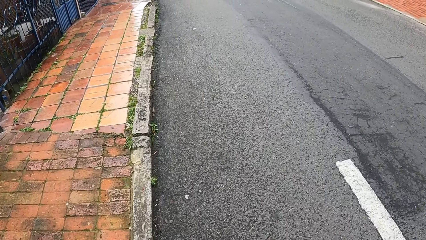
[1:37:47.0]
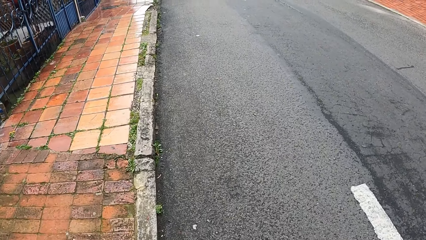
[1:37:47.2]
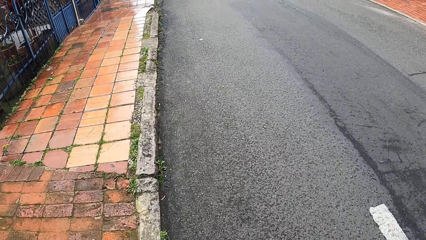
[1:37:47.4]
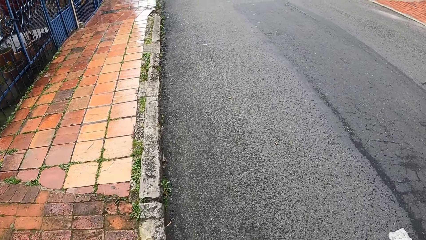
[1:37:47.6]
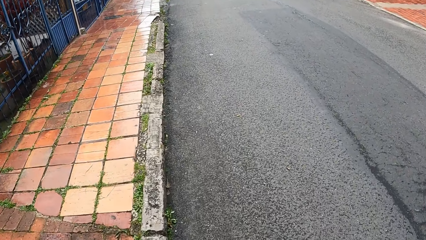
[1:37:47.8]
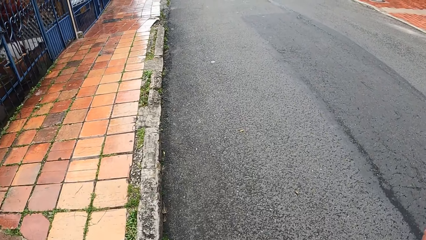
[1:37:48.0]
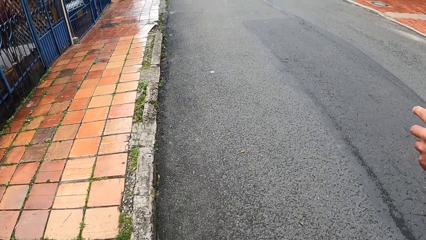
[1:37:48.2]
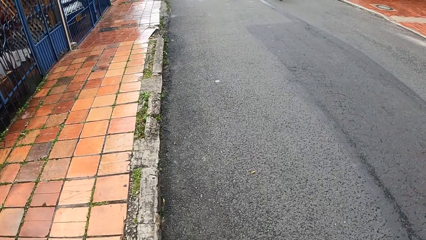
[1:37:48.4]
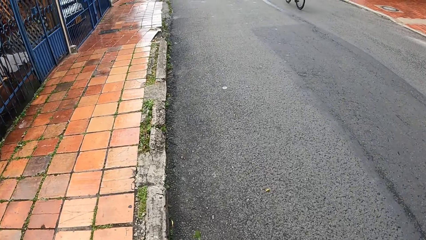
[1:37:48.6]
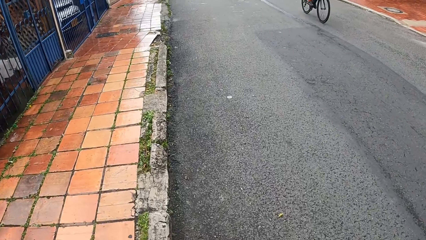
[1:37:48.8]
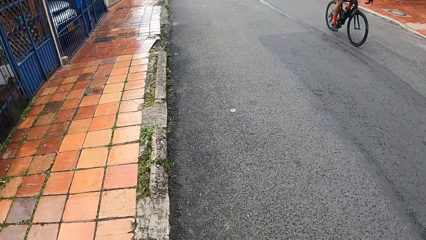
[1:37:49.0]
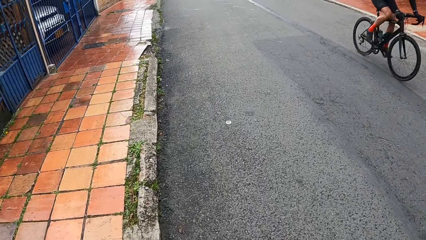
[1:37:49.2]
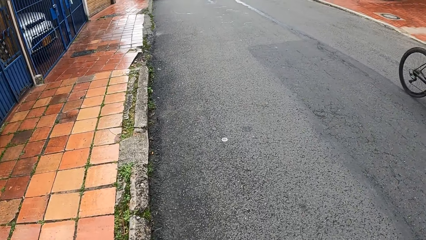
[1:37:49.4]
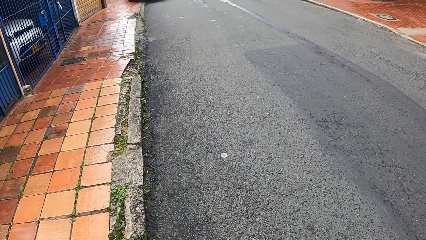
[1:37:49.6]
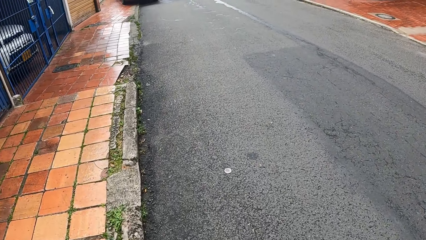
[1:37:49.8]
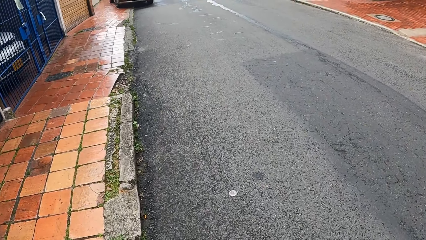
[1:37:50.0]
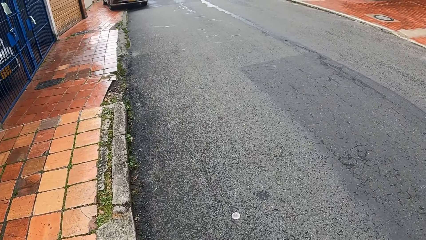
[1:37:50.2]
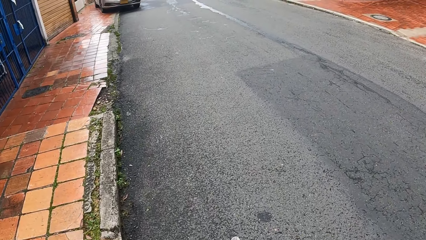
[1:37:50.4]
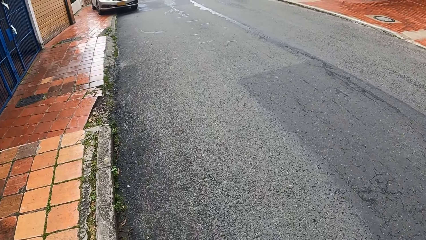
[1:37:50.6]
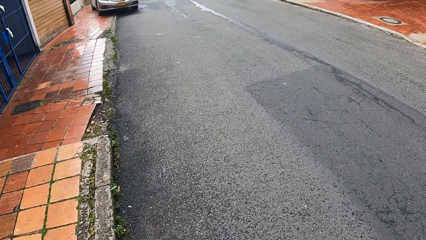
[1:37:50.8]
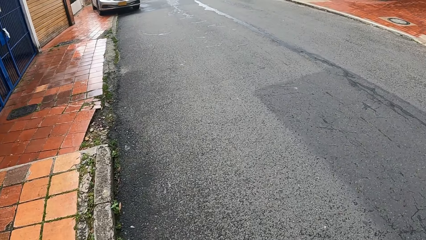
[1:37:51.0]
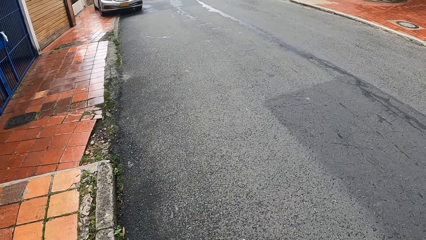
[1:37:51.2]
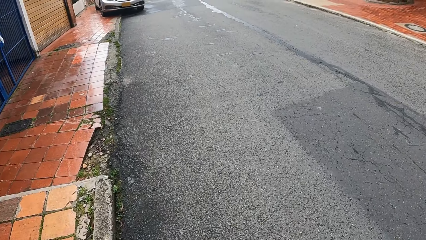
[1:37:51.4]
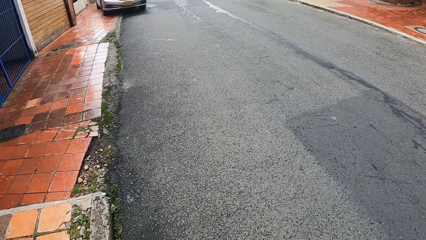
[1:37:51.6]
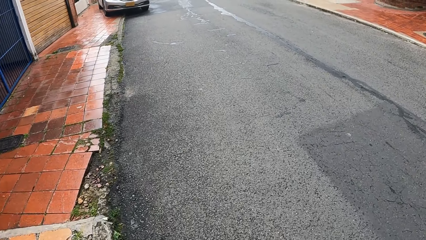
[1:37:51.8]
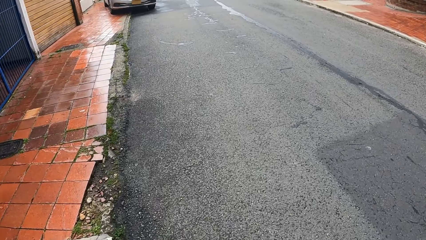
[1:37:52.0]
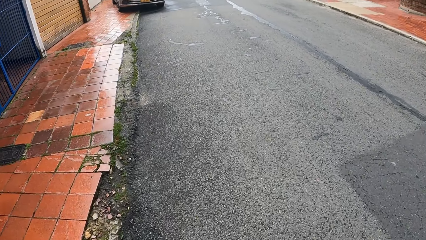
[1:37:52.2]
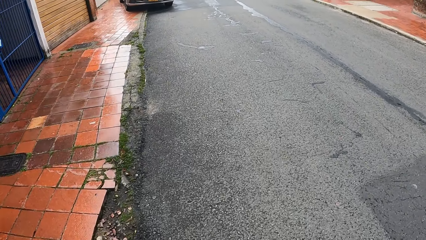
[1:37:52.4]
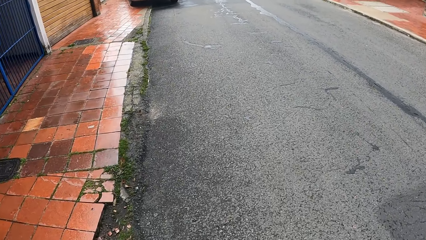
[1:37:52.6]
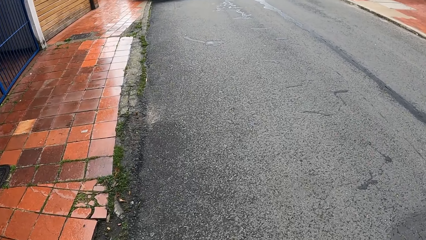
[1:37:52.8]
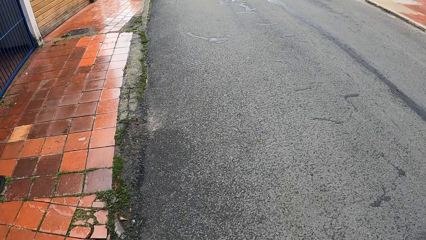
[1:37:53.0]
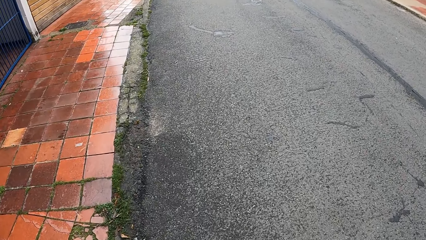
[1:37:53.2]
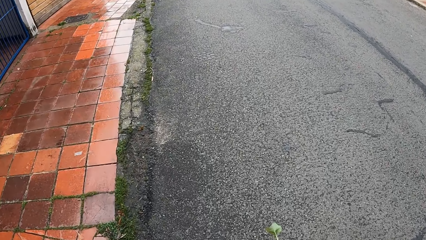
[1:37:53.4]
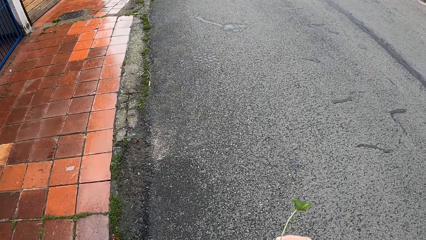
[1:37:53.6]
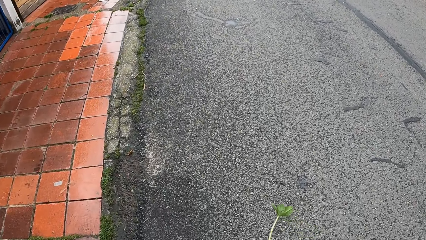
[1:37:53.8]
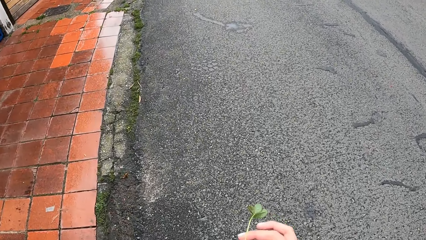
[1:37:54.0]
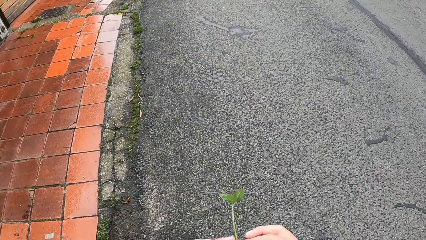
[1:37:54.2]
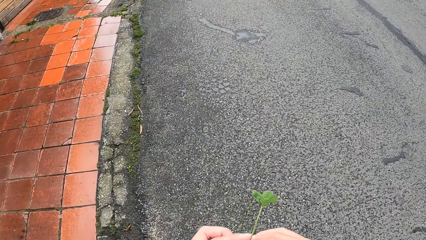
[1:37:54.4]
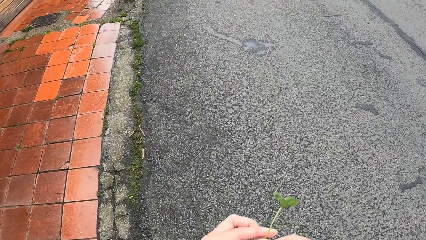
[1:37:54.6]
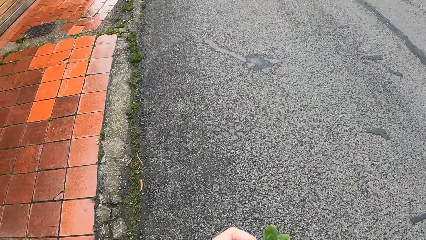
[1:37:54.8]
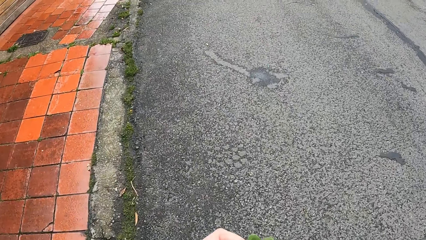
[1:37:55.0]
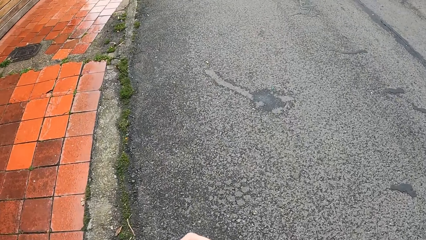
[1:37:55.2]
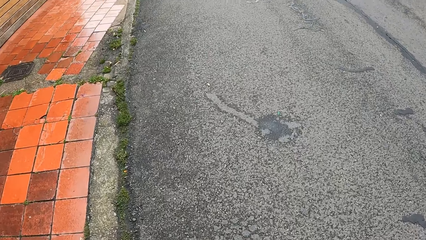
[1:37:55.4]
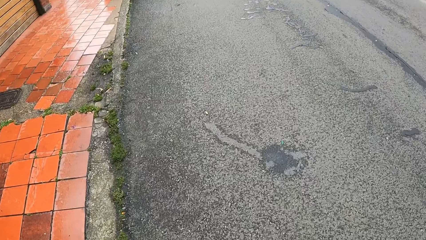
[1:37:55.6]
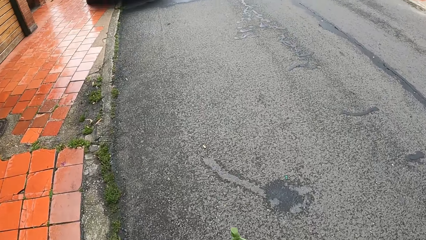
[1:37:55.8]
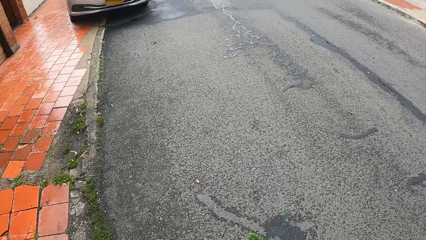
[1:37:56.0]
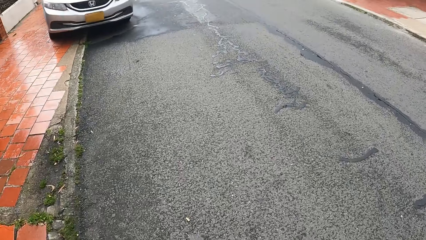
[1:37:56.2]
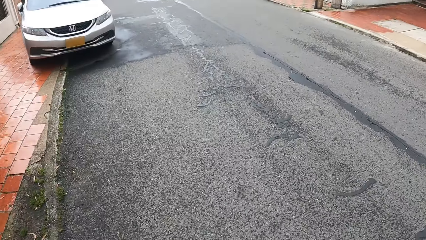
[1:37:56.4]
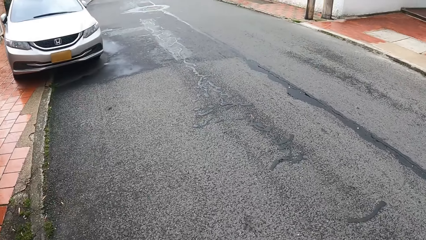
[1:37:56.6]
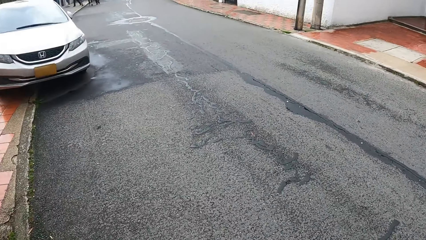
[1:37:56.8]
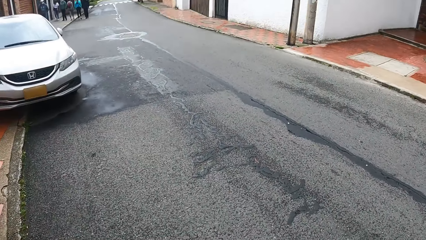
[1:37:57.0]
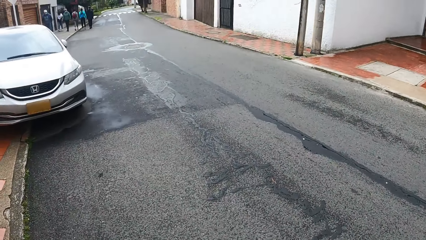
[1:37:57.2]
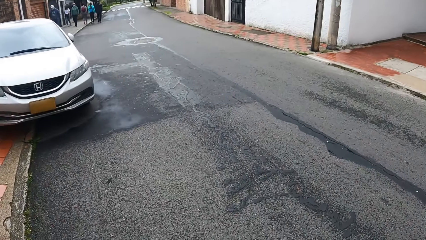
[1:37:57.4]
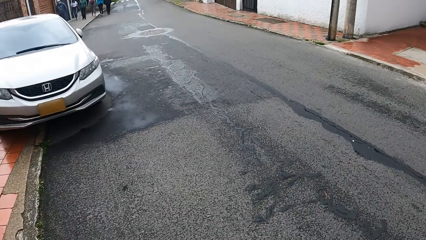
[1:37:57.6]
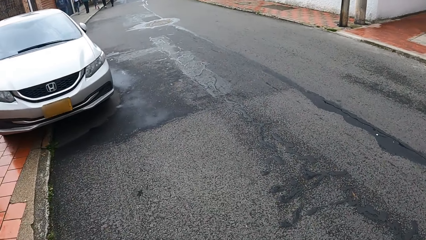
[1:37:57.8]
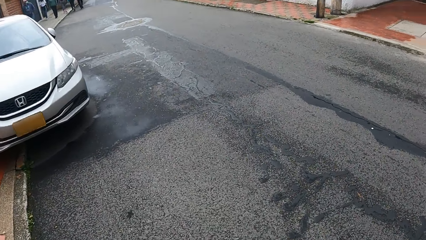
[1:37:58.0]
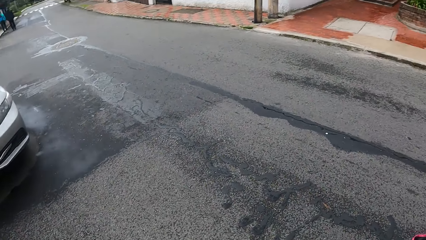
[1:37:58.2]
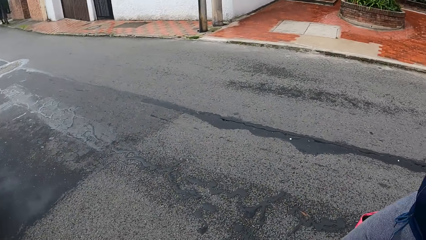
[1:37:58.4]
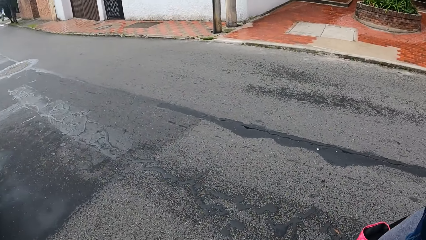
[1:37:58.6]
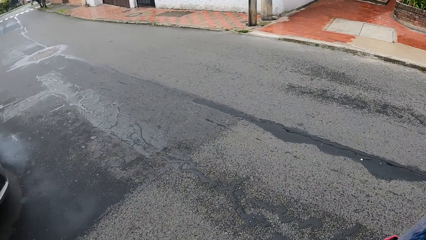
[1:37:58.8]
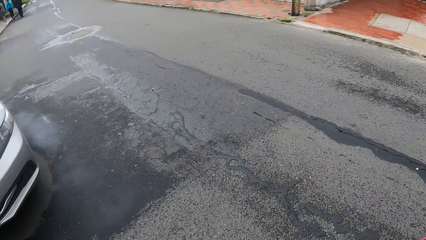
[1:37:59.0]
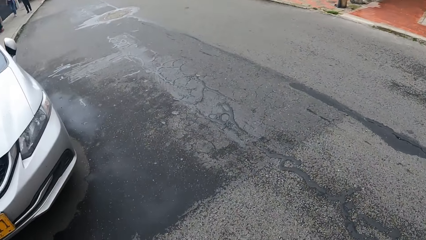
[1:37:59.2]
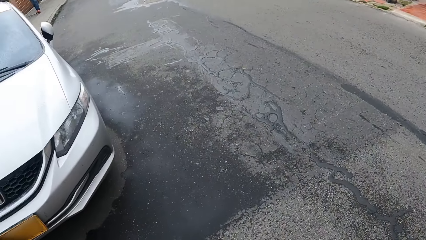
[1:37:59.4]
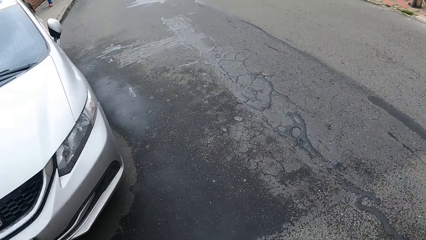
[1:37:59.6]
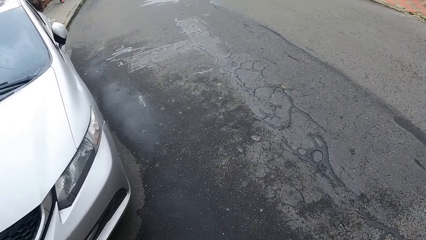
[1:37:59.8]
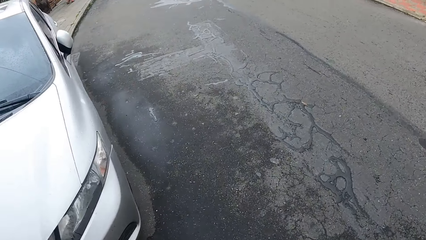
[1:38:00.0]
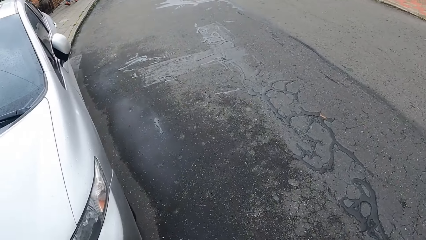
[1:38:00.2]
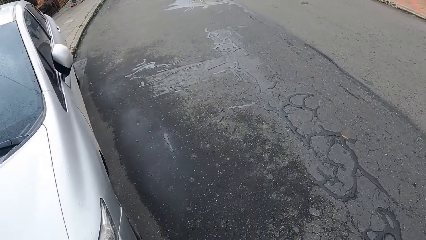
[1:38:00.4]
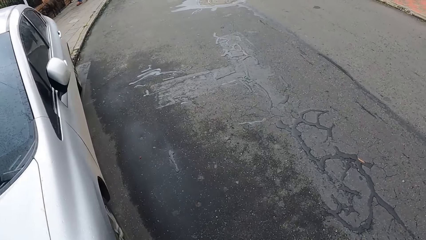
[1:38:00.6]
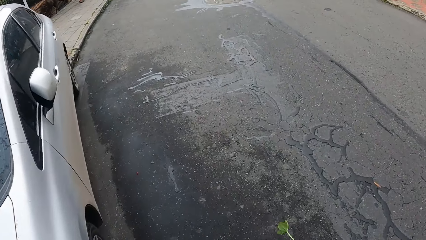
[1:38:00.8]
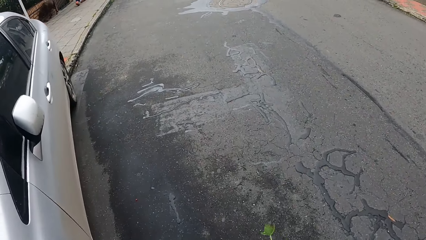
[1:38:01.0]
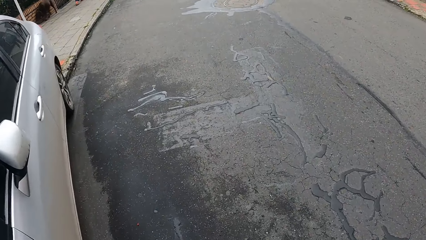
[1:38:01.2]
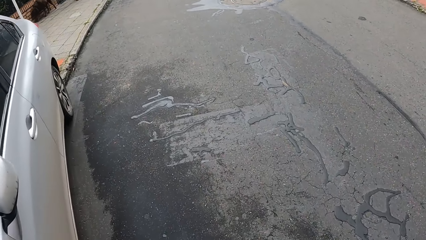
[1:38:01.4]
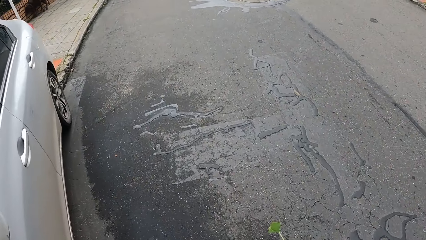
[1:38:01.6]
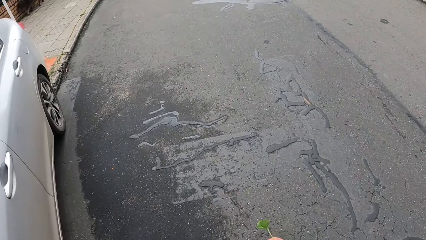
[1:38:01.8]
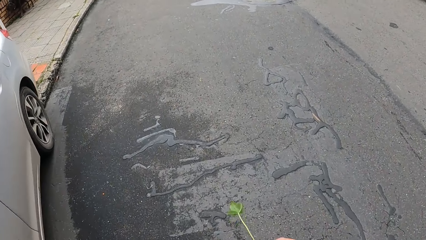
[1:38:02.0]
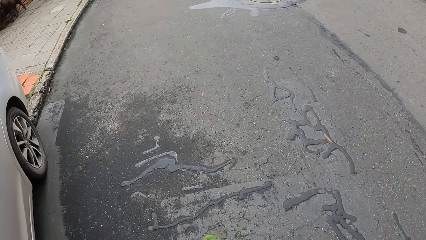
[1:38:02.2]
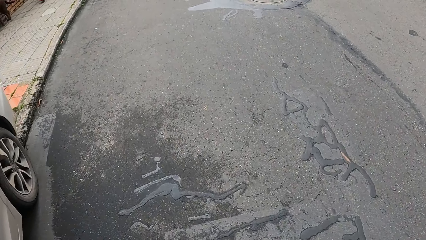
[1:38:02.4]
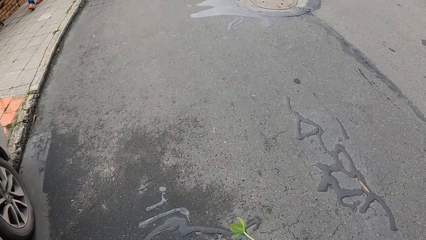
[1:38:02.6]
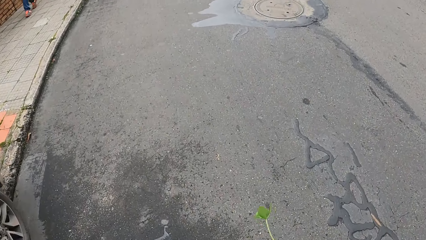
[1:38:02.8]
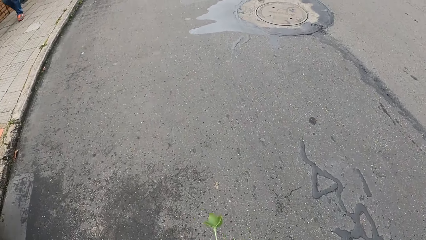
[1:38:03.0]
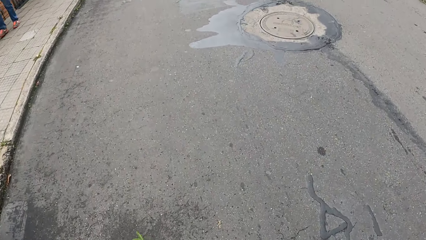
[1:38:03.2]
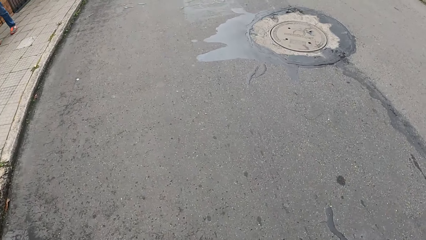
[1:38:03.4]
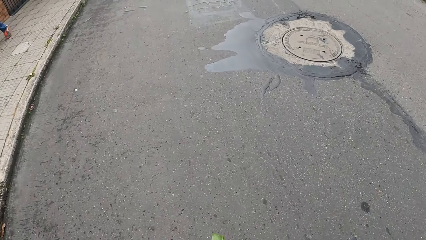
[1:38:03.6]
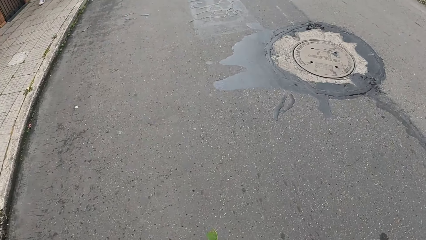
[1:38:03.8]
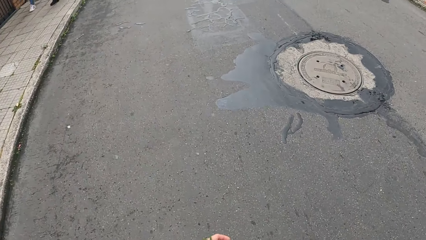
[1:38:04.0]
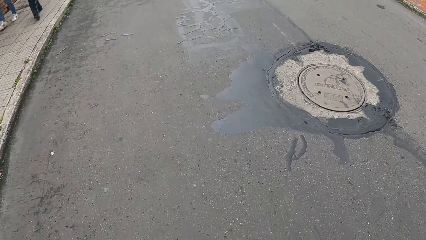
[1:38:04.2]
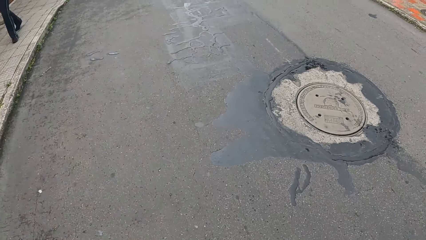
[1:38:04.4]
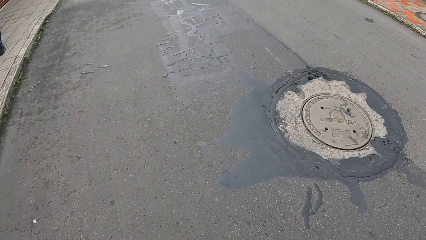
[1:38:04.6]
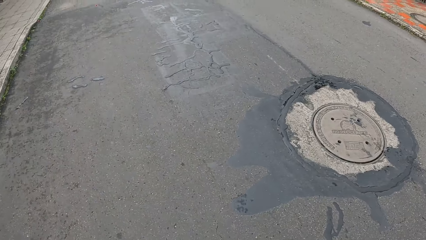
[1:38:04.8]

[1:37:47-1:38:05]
A man on a bicycle rides past the camera wearer. The camera wearer holds the leaf with both hands. They sway a stem around. They walk around. They turn to the side. They walk around. They sway the stem around.
